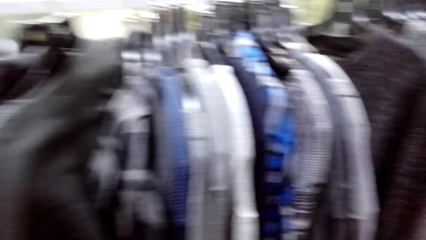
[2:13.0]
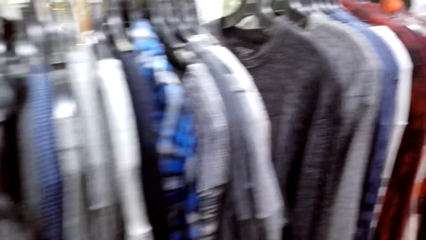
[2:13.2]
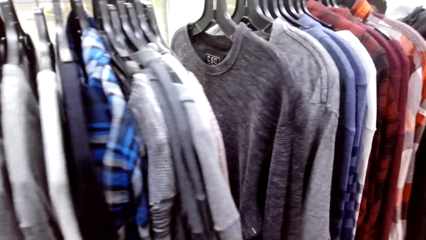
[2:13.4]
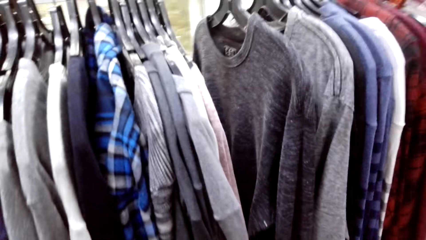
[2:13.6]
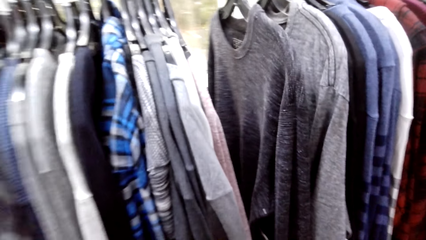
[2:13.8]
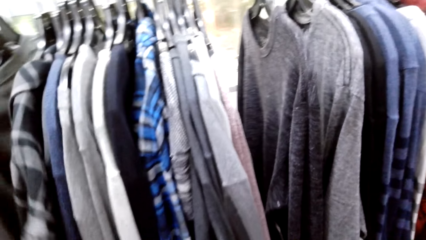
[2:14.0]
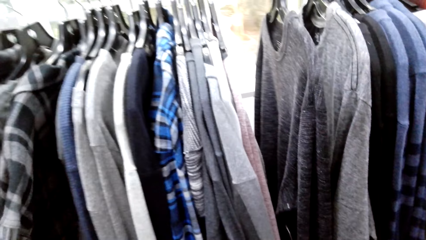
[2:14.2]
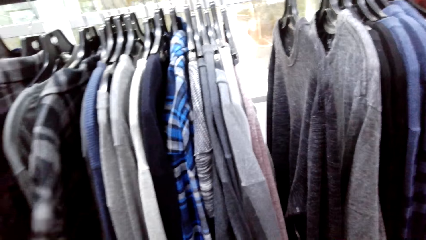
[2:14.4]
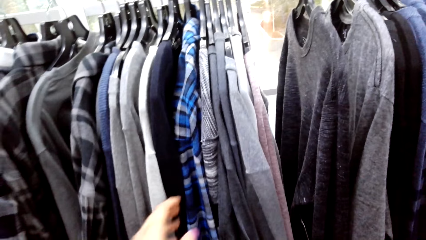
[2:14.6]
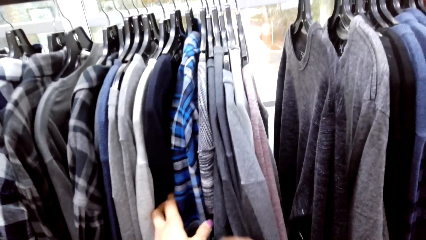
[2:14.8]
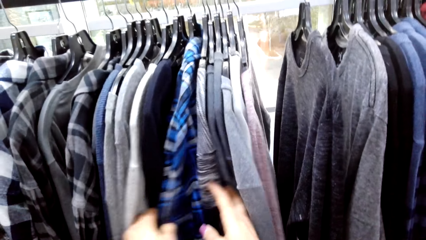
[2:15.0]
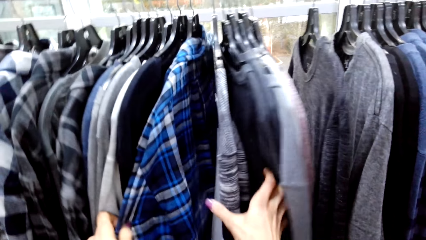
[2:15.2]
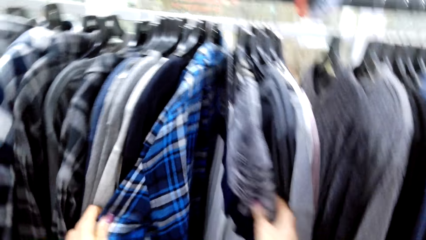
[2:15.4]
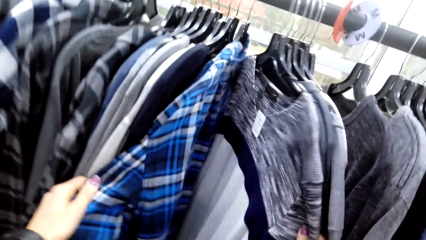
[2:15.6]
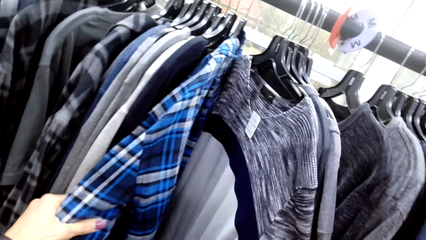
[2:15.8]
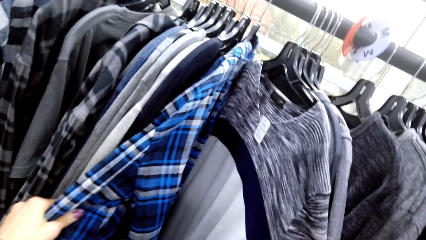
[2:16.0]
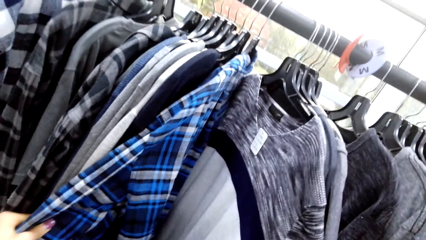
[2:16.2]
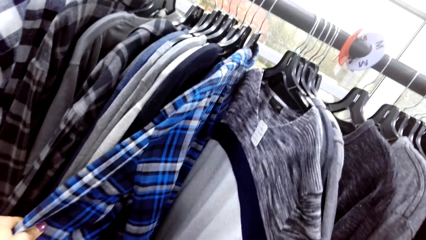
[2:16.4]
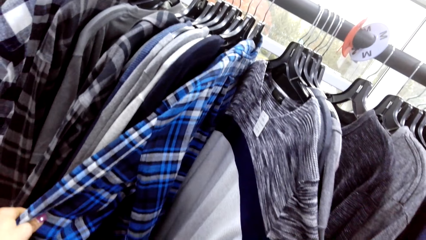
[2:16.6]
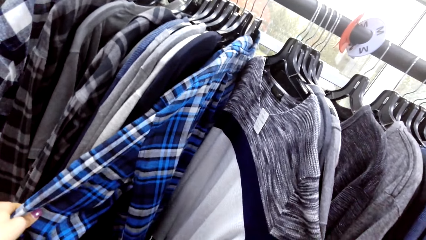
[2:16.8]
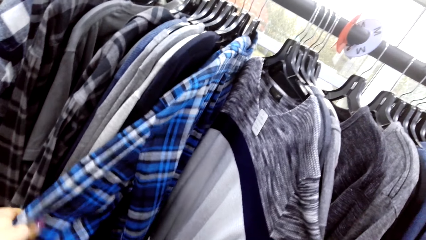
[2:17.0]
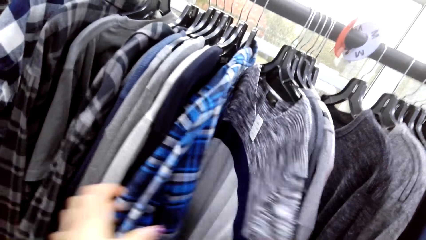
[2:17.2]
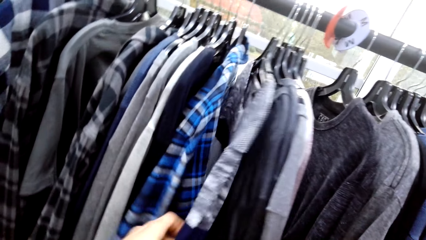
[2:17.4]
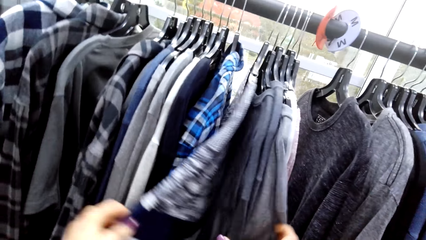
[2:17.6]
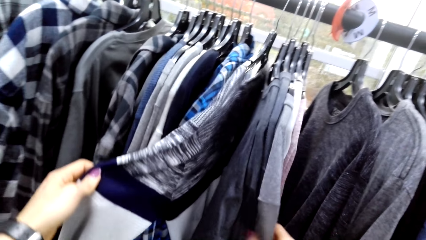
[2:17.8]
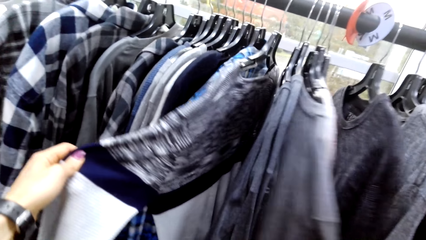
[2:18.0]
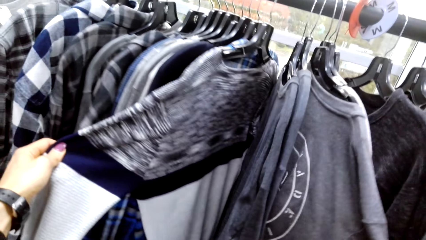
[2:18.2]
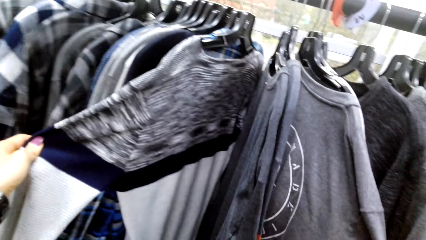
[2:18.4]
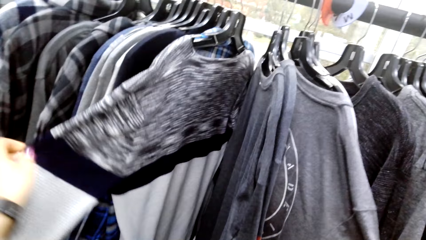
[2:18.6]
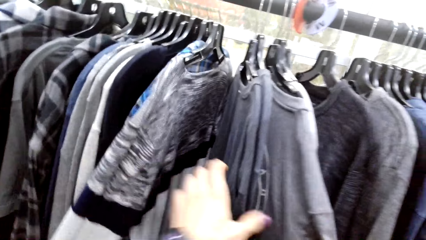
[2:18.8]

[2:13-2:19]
The camera wearer looks at the shirt on the hanger.

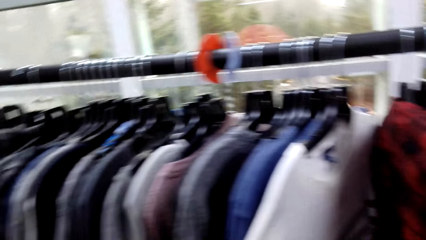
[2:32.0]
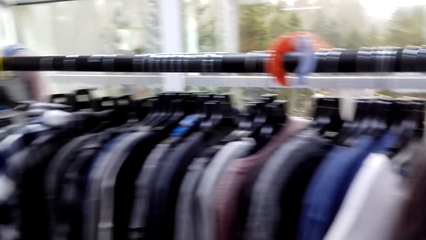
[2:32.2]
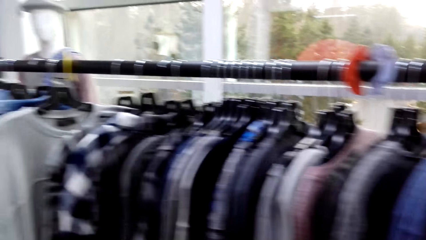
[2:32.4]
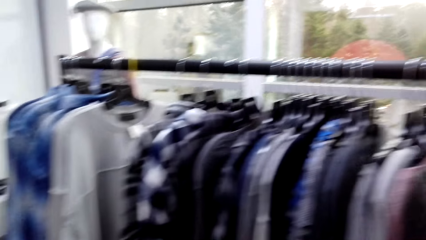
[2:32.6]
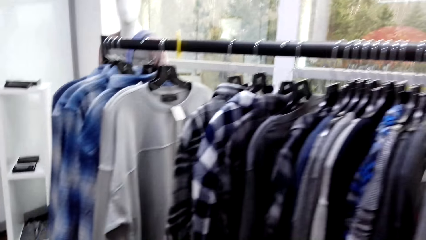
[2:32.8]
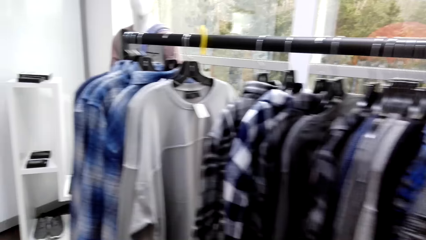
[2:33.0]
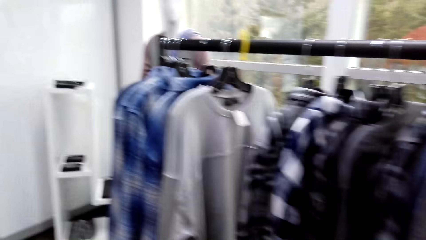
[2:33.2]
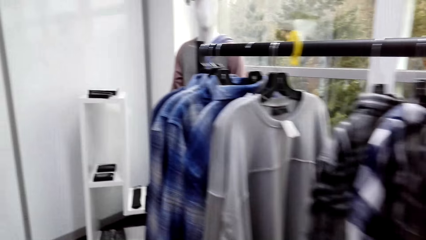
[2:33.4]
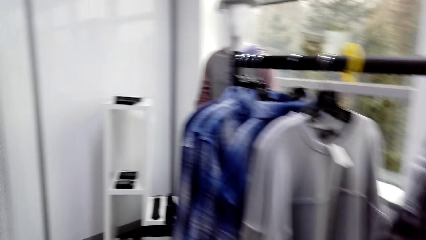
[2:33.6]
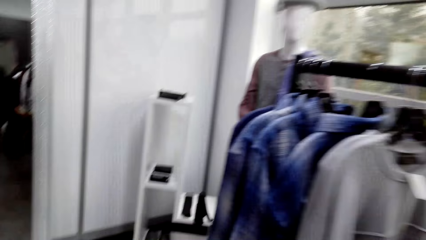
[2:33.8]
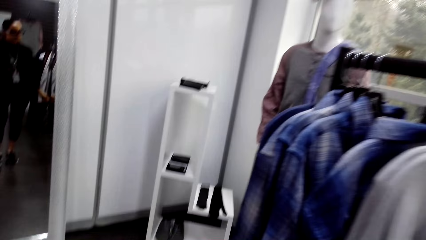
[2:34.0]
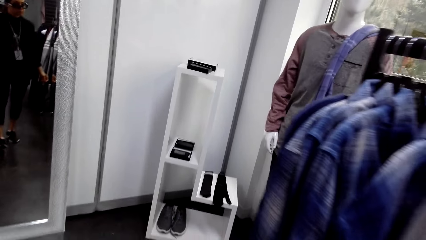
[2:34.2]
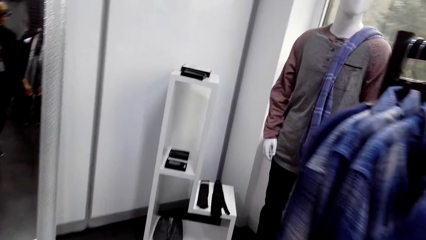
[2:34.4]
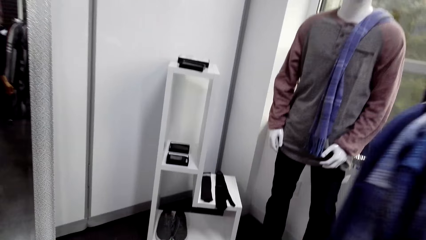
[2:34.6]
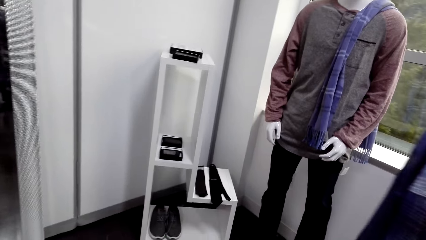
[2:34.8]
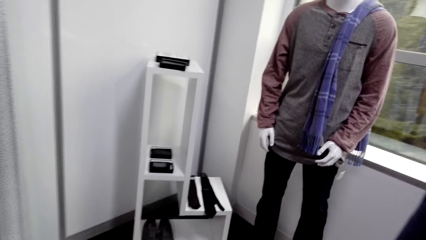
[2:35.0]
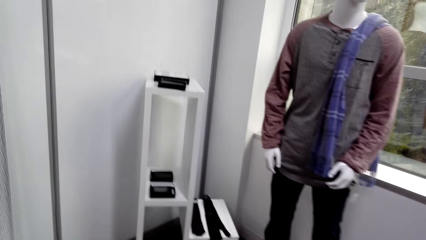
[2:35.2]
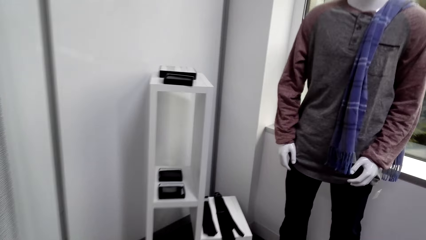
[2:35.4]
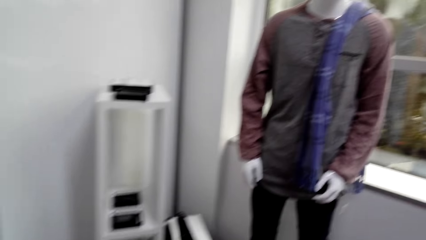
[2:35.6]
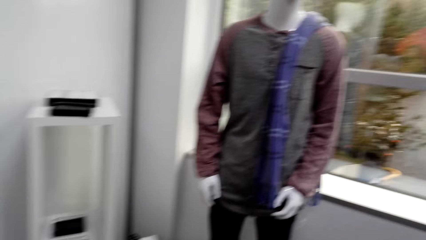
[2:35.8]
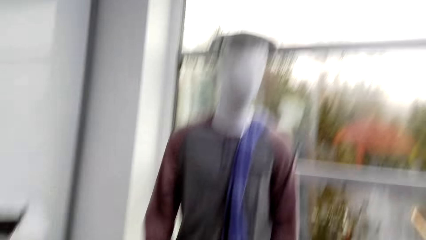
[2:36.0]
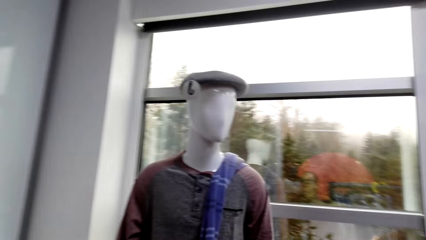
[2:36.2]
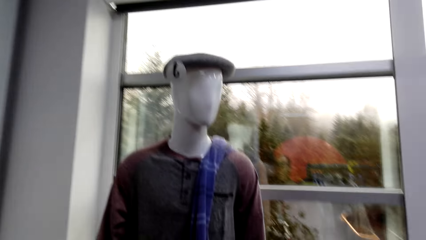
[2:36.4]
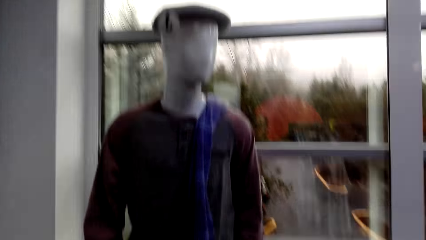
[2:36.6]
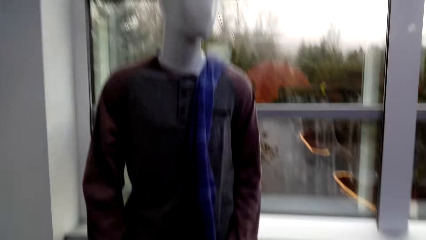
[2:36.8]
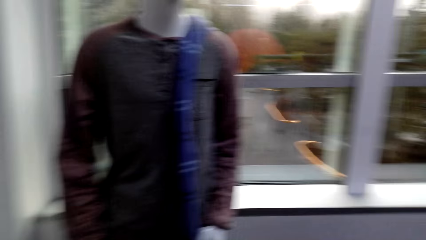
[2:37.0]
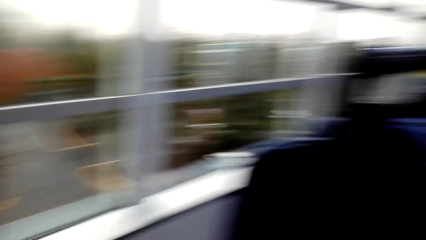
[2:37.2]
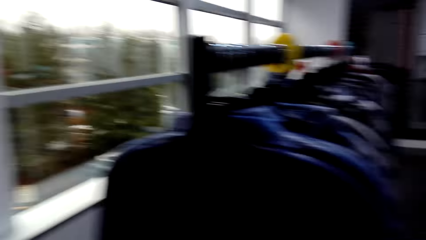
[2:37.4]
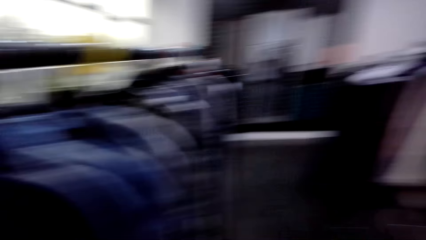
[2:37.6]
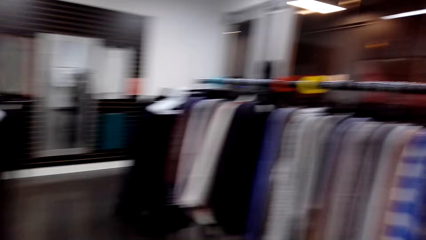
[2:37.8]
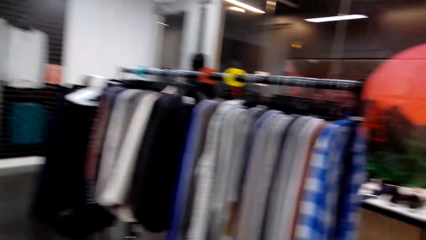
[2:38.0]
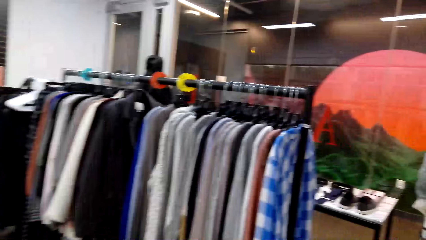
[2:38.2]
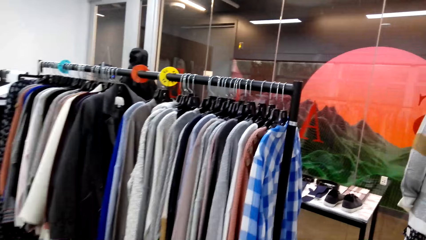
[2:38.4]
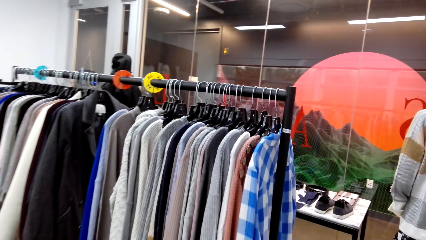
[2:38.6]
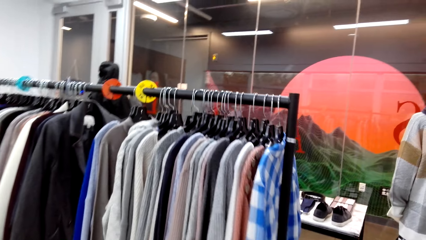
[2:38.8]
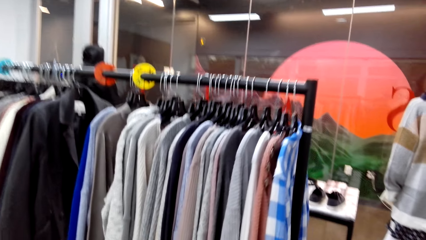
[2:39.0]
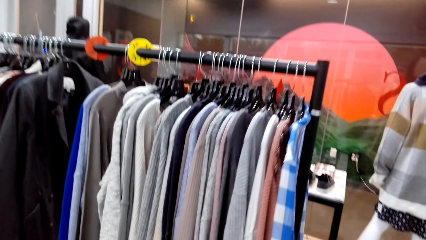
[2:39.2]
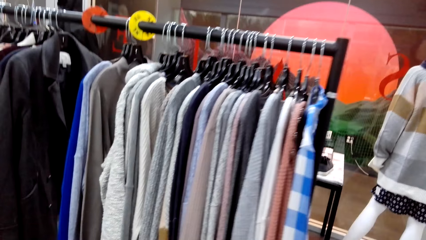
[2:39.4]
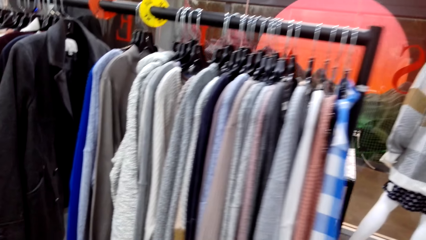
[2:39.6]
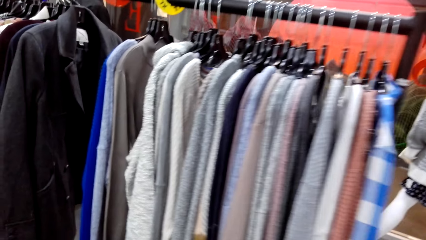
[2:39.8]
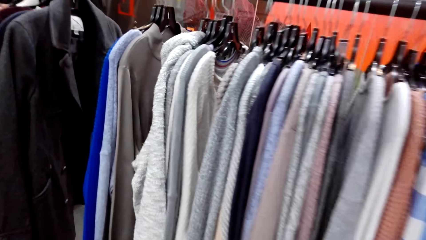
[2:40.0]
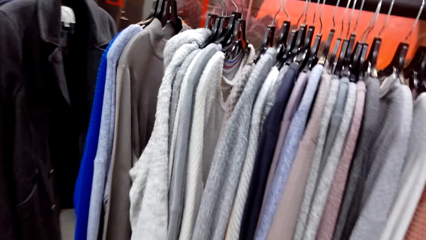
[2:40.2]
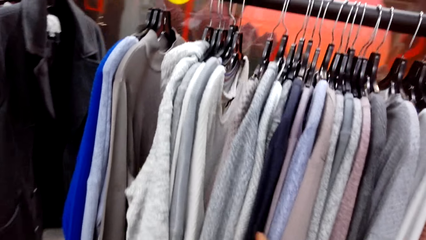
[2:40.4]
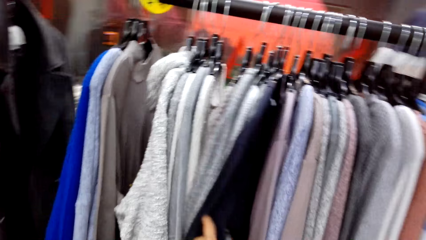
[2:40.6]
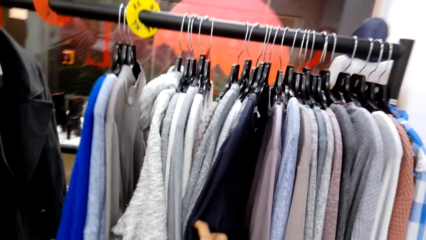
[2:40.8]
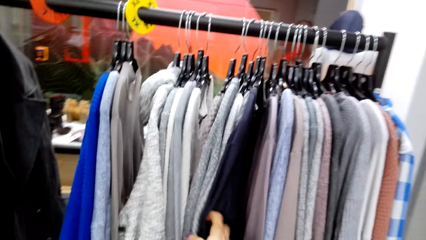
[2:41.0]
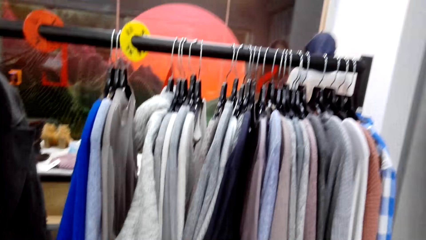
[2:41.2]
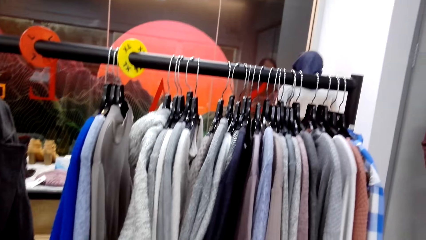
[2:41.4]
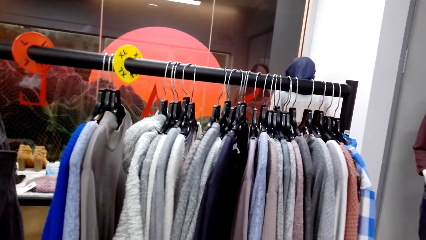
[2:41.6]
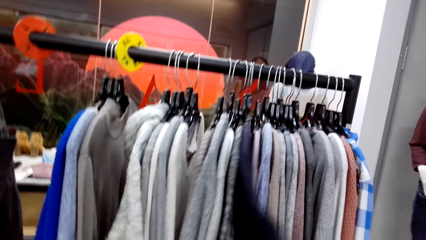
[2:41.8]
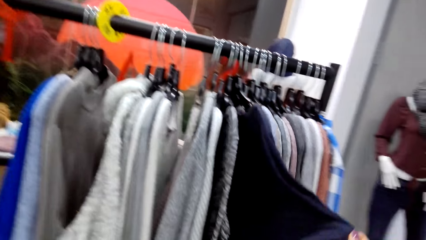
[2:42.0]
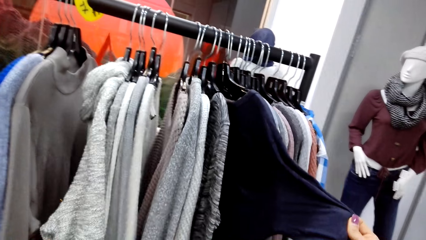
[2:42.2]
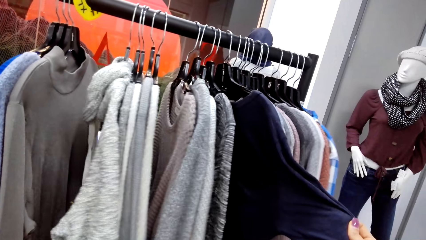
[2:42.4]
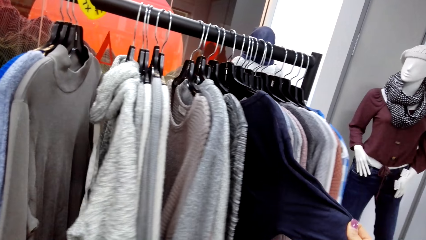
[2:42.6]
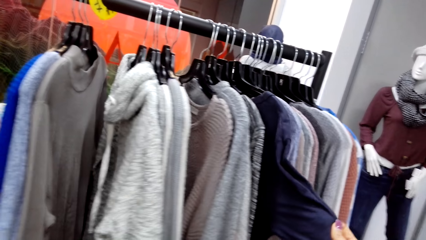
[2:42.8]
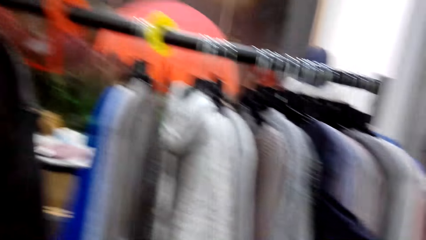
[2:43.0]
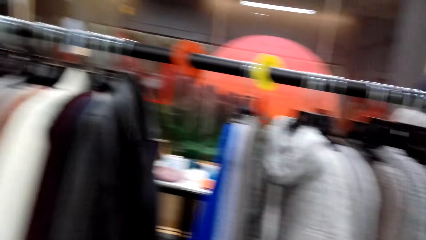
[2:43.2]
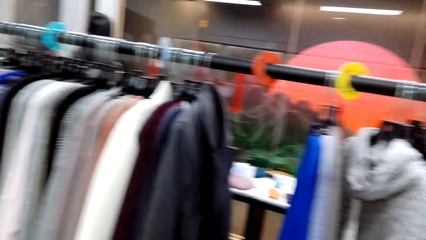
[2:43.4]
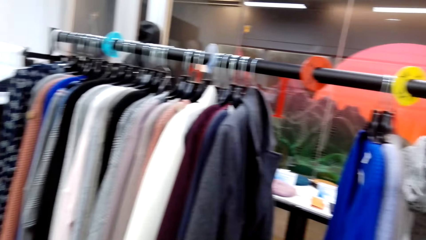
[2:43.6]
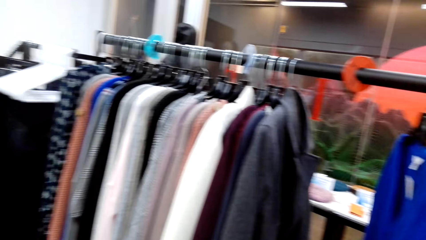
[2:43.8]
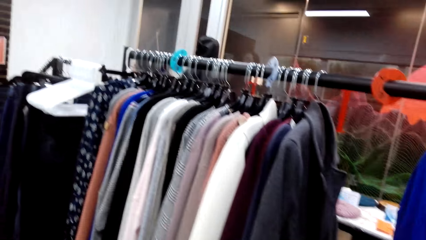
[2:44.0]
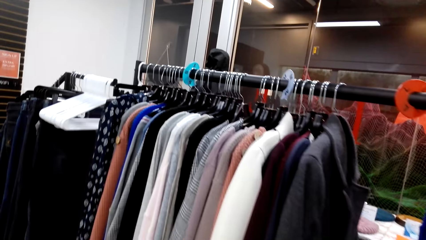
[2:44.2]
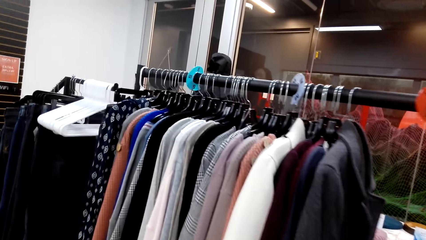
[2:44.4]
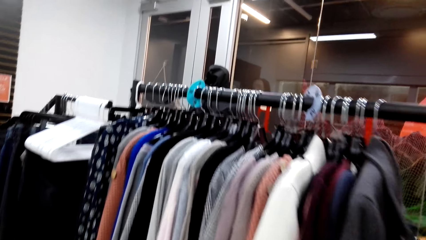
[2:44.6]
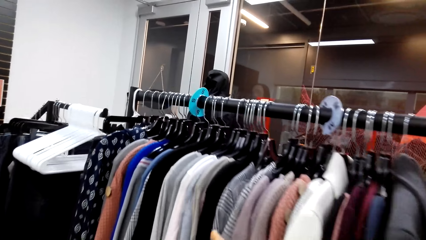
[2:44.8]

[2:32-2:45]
The camera wearer walks in the supermarket. They peruse the clothes on the clothes rack.
